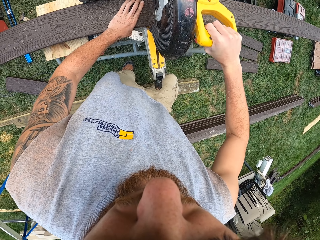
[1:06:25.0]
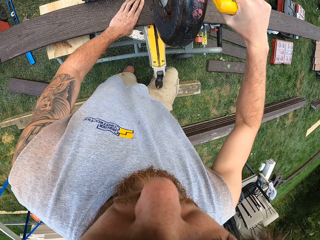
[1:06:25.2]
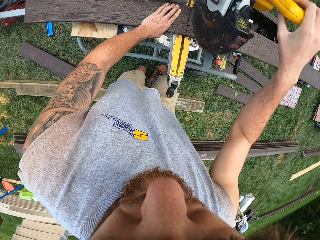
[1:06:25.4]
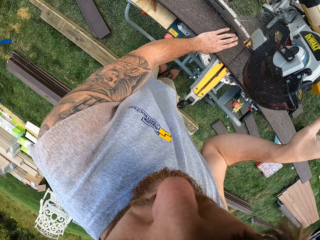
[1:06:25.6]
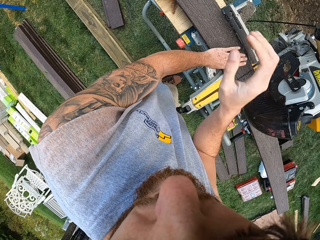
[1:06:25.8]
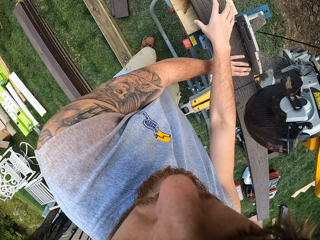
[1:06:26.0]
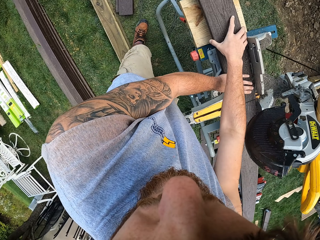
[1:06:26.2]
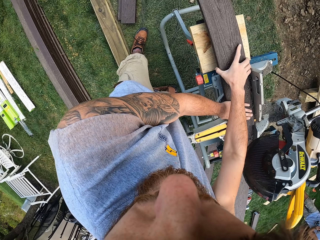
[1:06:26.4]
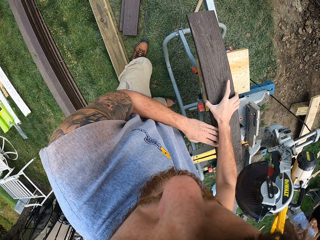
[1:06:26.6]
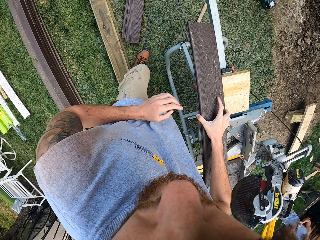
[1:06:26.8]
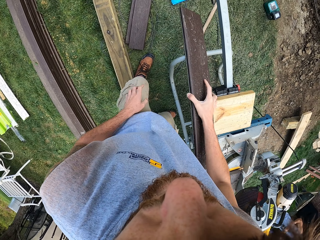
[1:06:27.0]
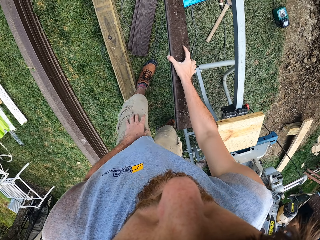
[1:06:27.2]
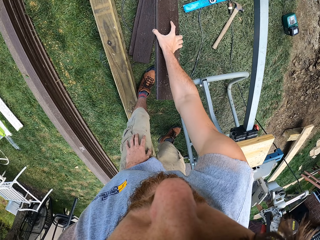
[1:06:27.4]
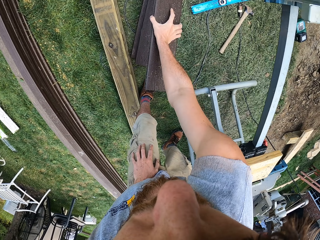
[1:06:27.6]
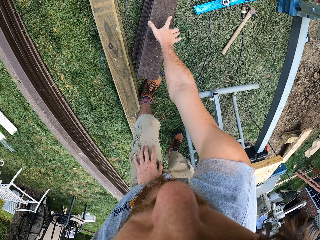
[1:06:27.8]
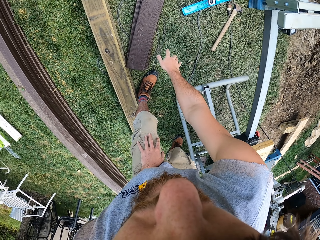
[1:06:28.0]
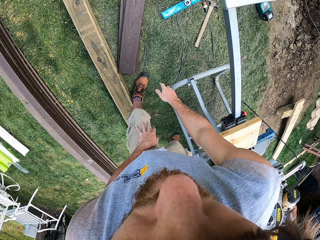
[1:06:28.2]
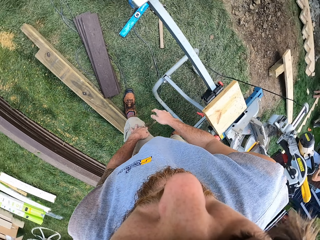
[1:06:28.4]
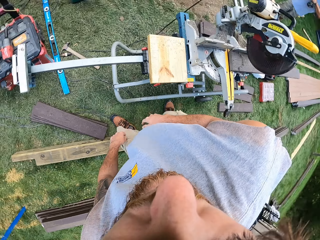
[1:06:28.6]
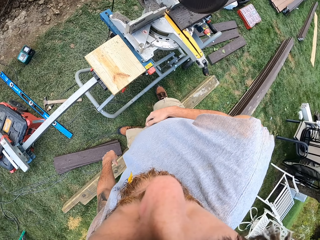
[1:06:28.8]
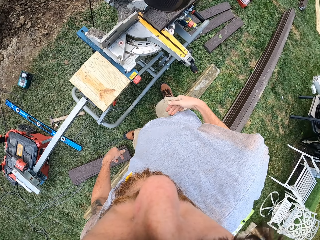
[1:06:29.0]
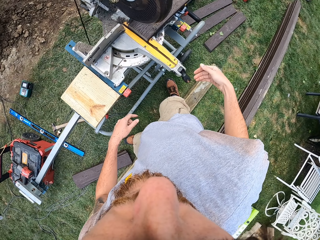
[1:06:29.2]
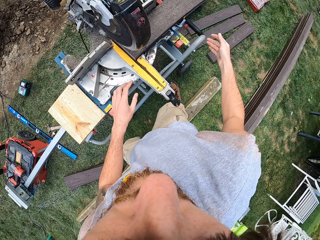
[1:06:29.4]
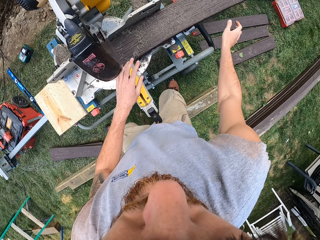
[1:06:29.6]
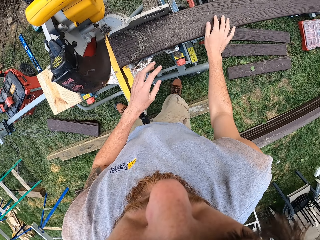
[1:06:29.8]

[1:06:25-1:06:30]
The camera wearer withdraws the hand from the wood cutter. They touch the wood with both hands. They withdraw the left hand from the wood. They drop the wood.
